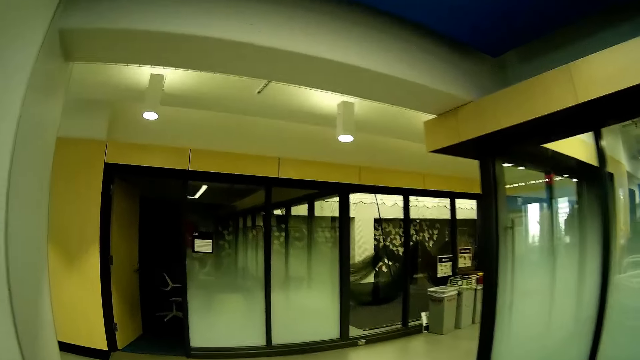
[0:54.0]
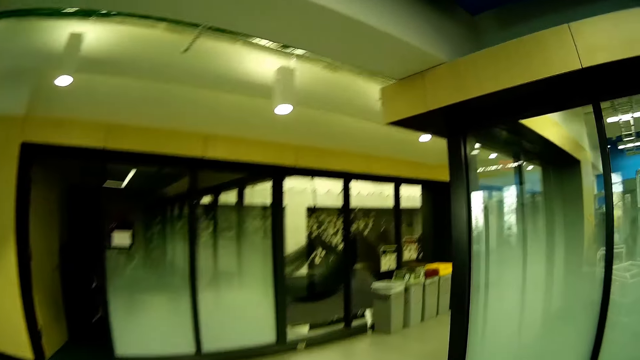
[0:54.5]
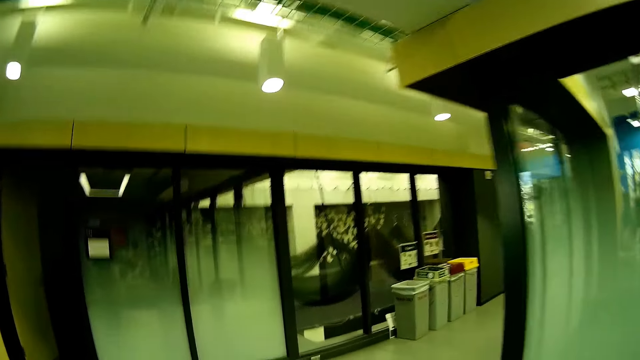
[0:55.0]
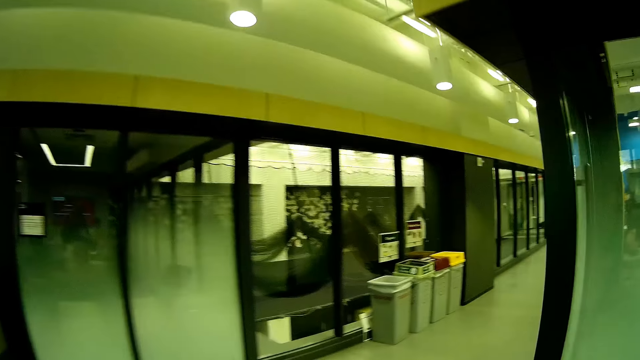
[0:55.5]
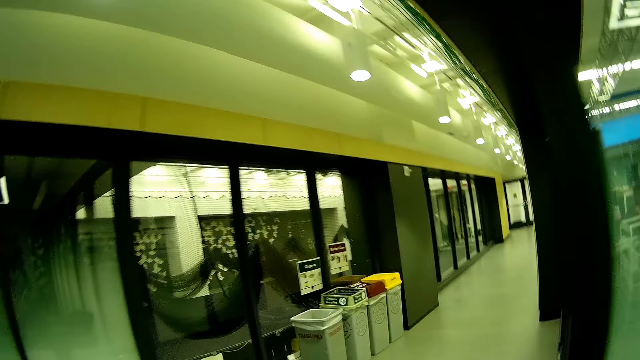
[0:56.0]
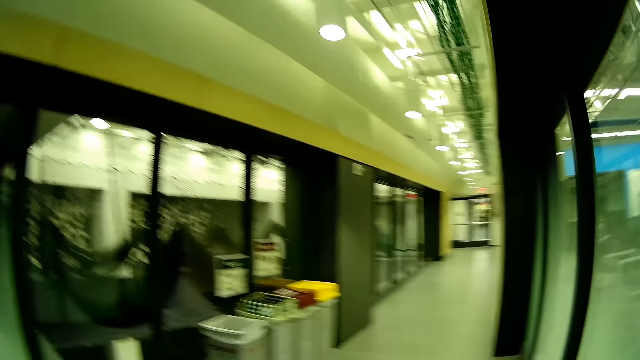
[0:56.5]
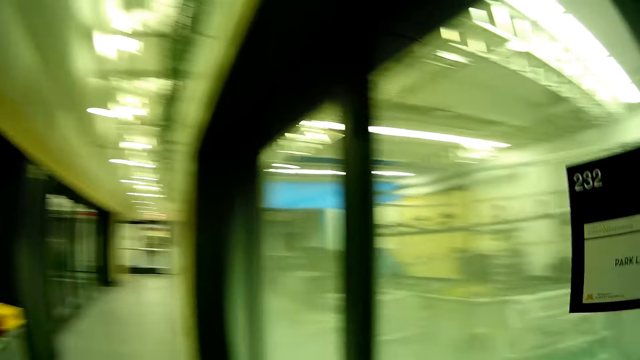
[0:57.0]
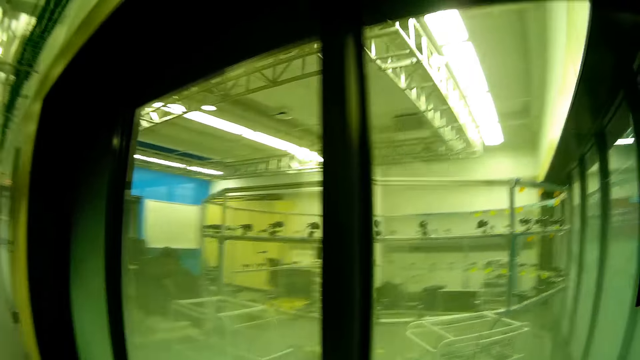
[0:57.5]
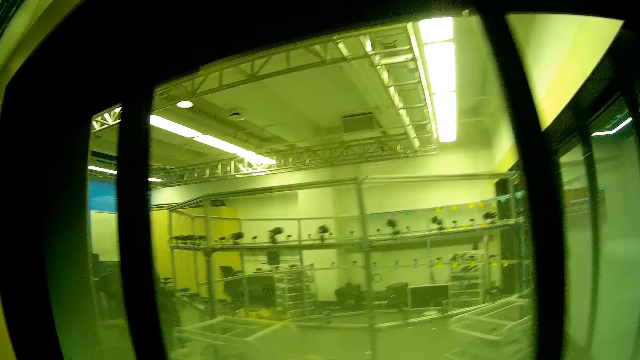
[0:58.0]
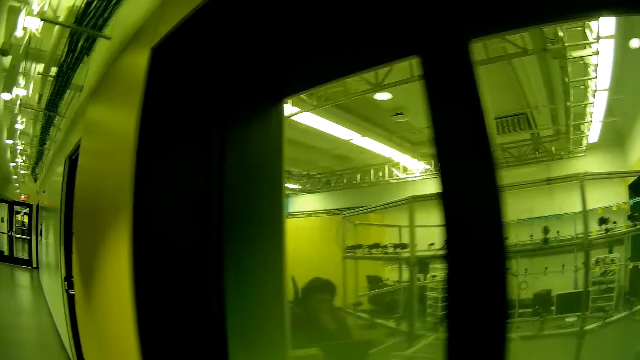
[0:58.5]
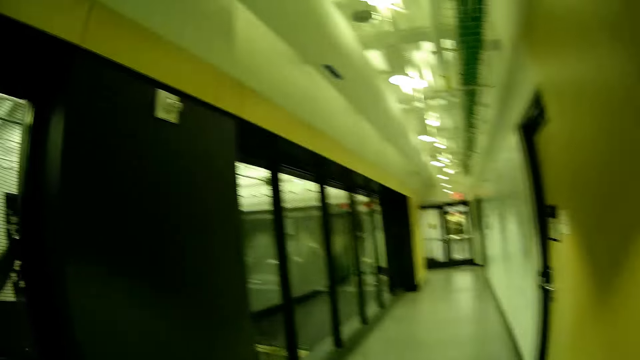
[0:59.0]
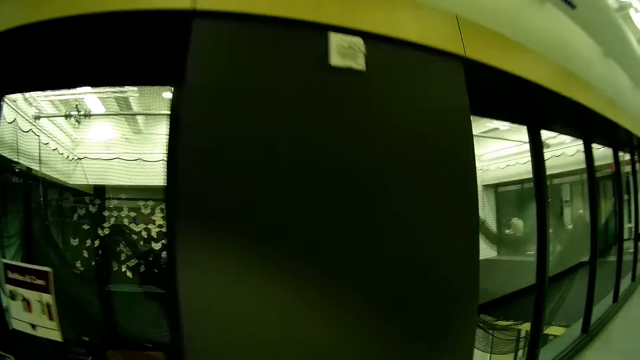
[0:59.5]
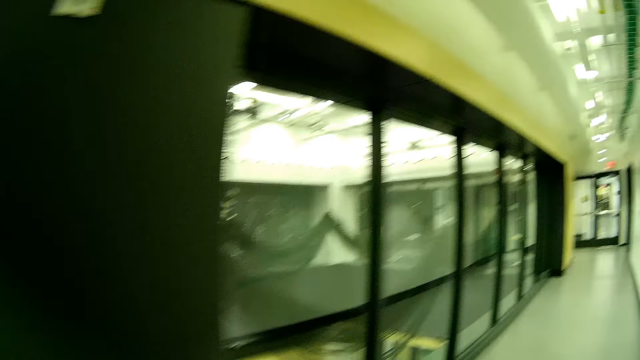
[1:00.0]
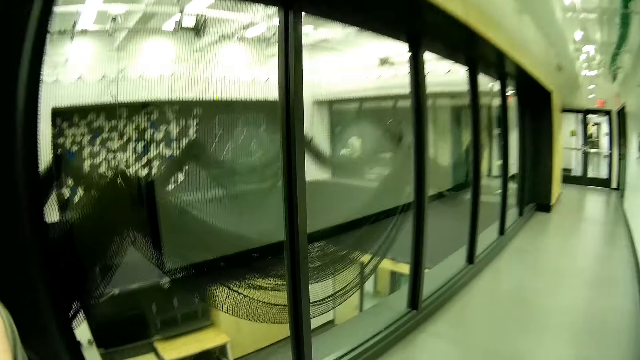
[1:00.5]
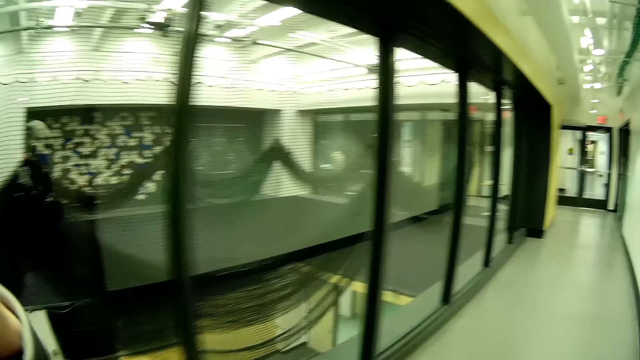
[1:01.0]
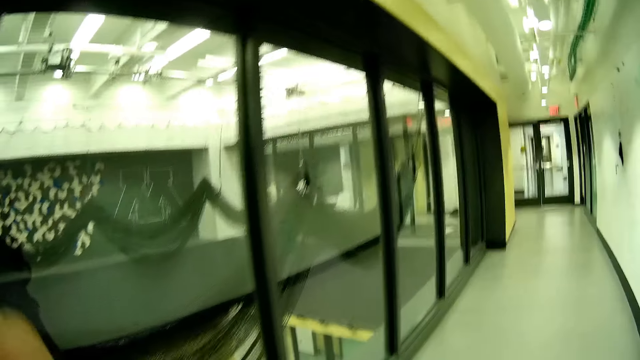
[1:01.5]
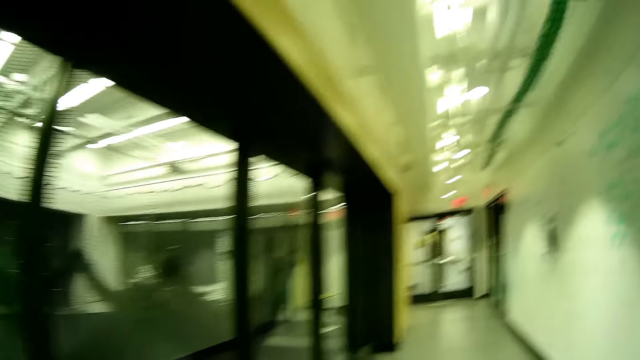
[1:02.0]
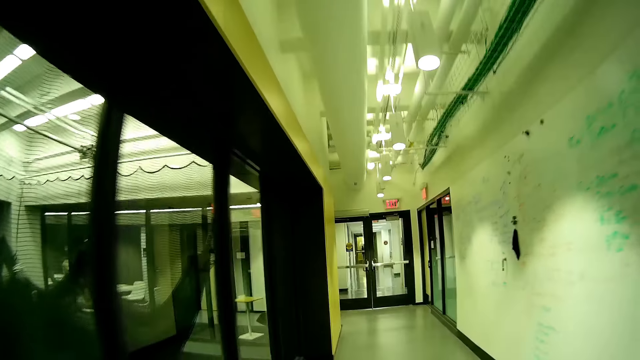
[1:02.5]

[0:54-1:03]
The camera wearer walks out of the conference room.

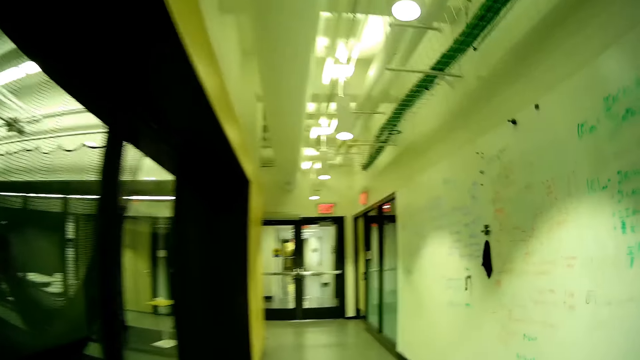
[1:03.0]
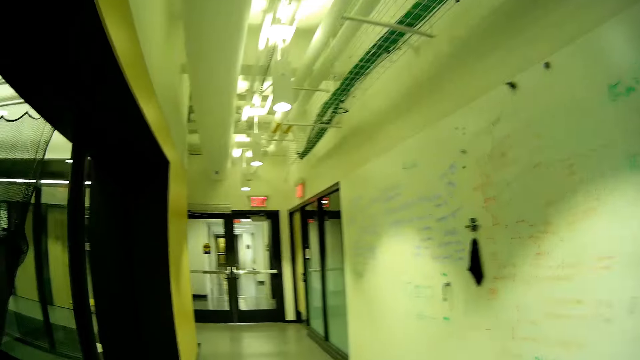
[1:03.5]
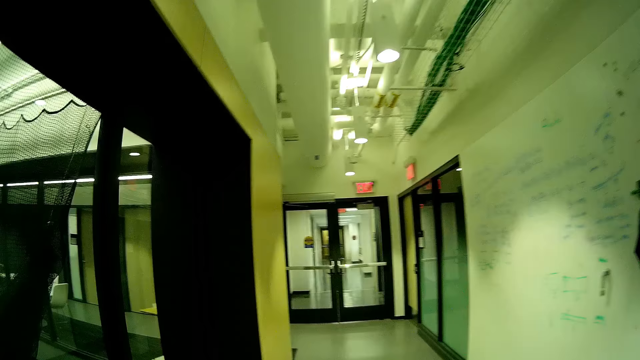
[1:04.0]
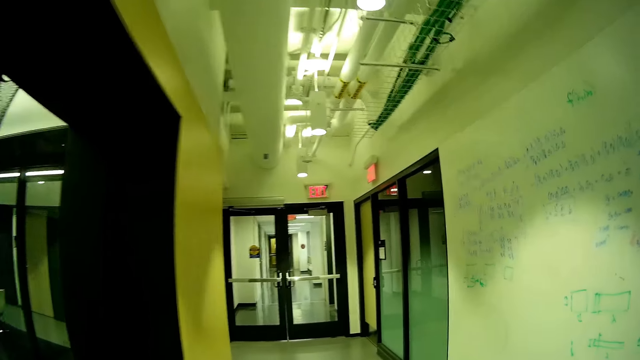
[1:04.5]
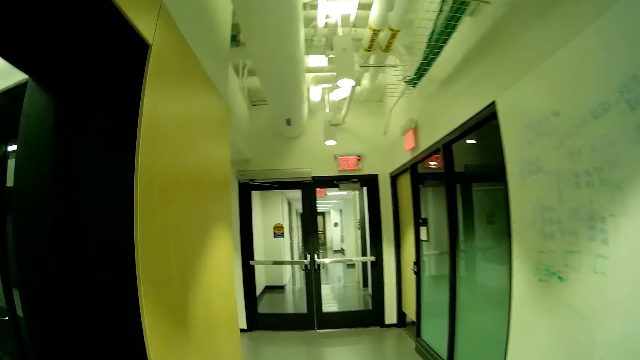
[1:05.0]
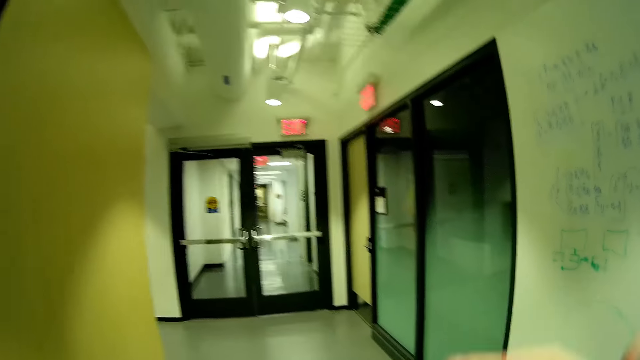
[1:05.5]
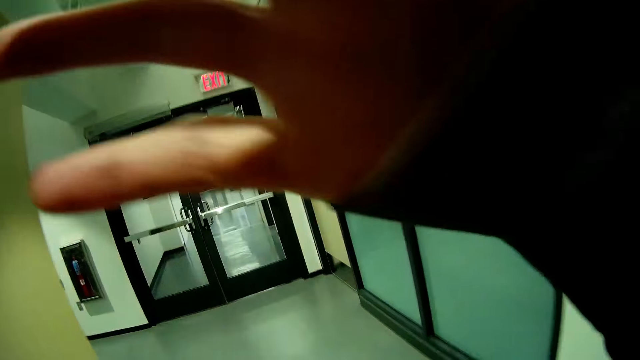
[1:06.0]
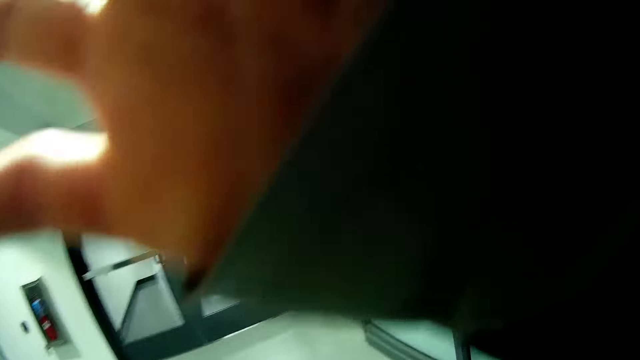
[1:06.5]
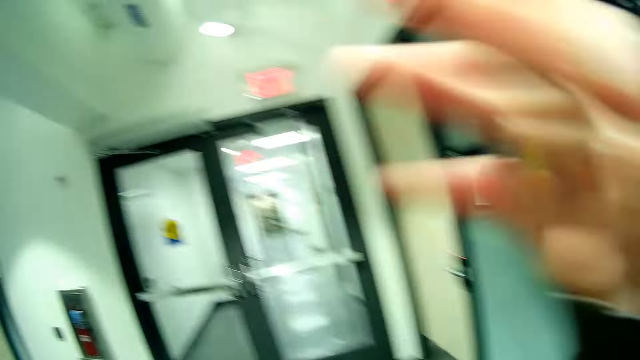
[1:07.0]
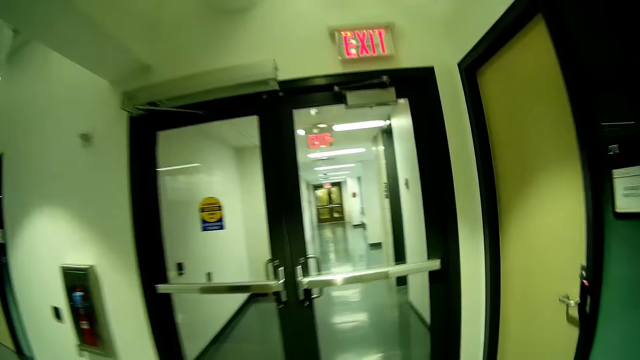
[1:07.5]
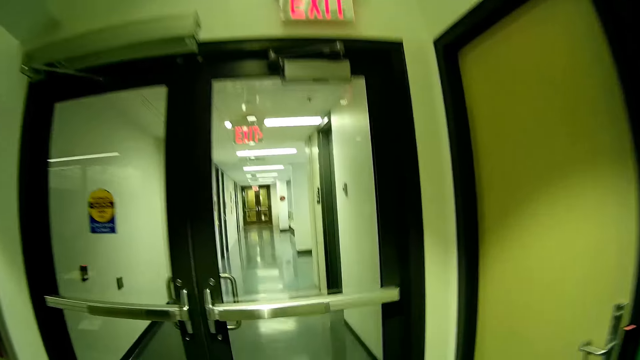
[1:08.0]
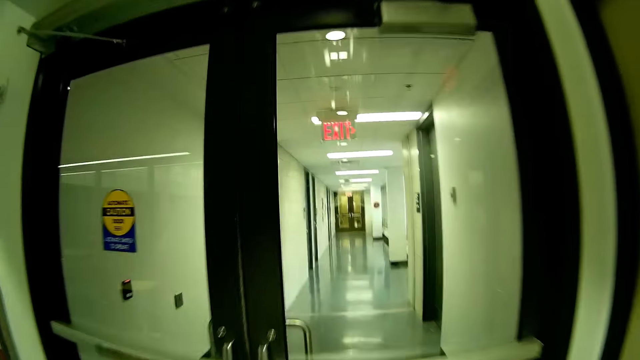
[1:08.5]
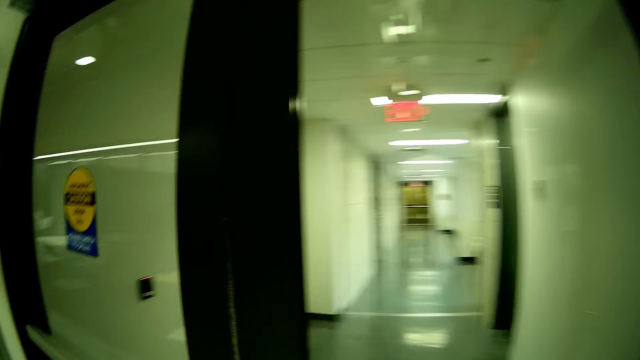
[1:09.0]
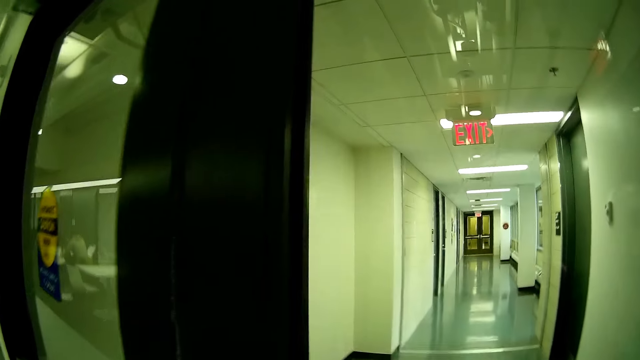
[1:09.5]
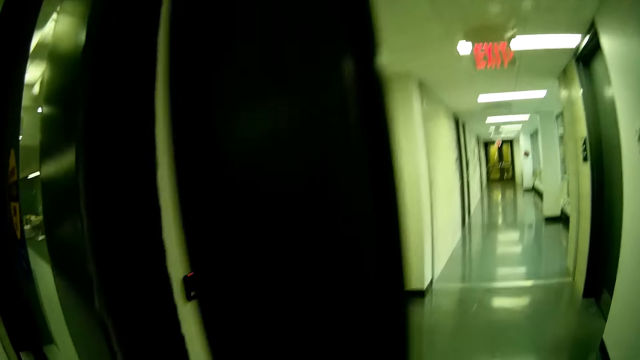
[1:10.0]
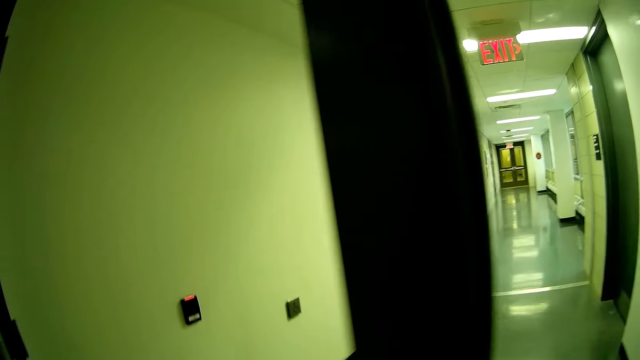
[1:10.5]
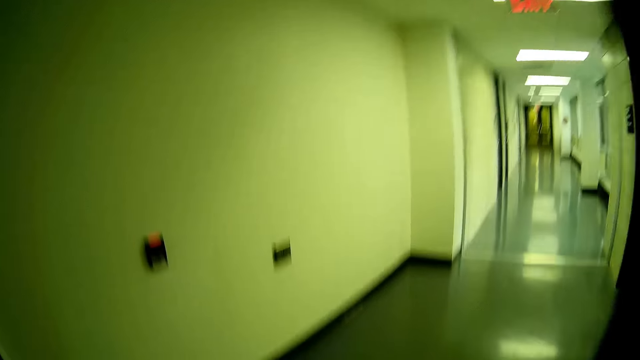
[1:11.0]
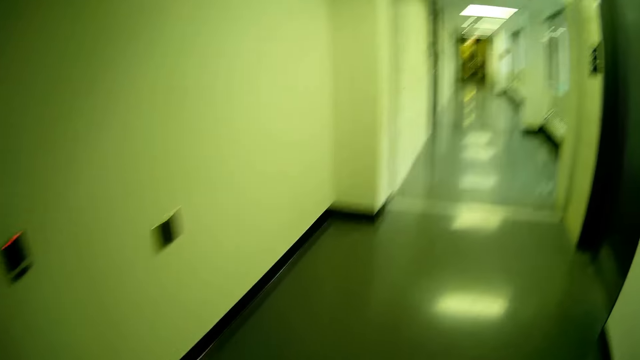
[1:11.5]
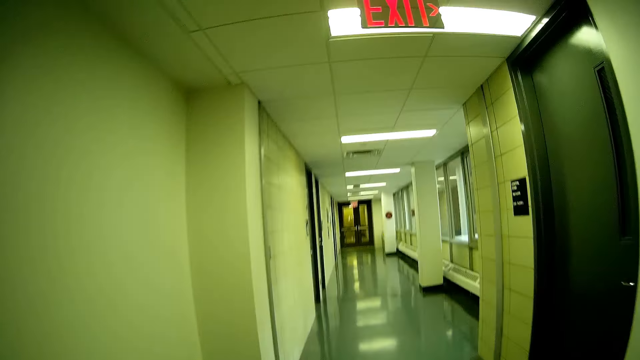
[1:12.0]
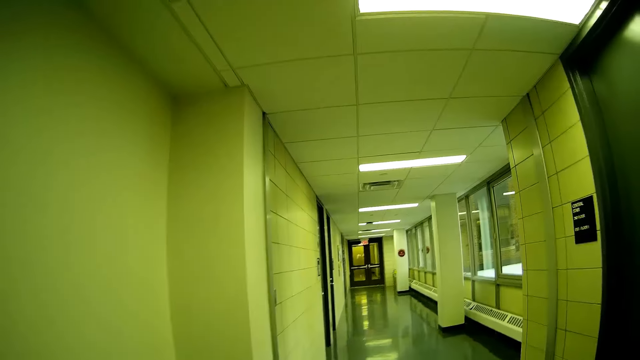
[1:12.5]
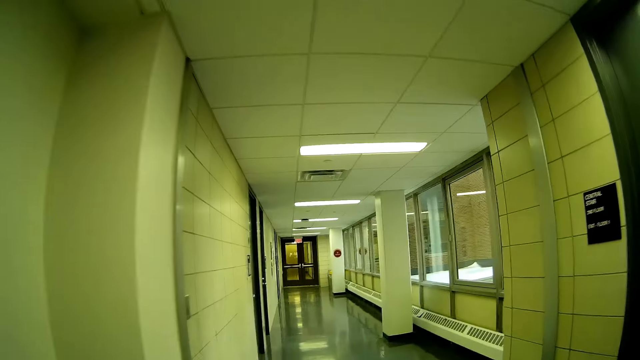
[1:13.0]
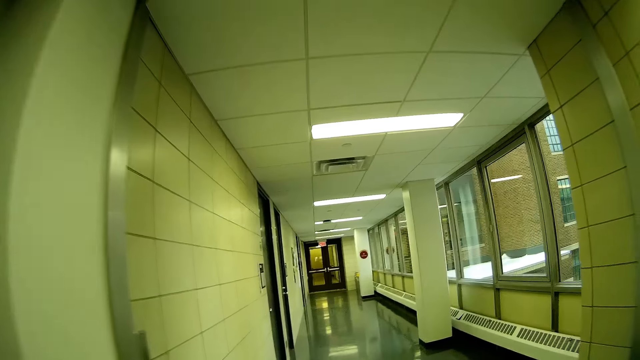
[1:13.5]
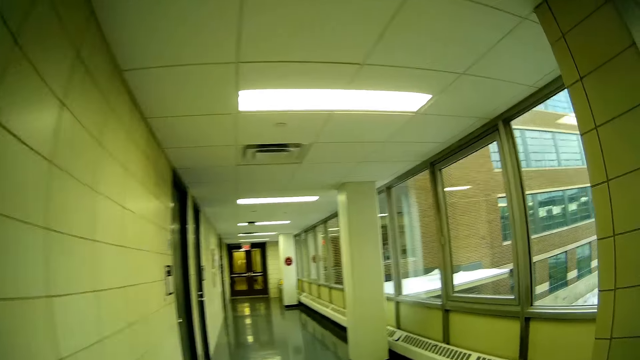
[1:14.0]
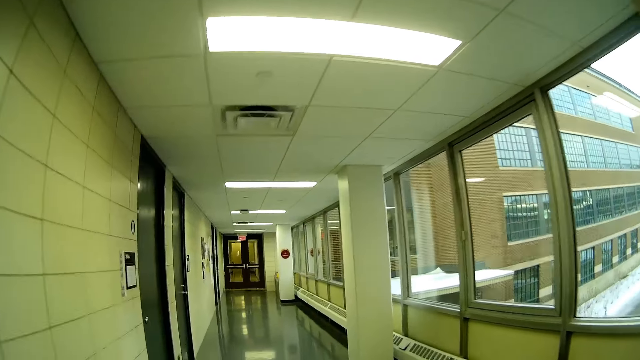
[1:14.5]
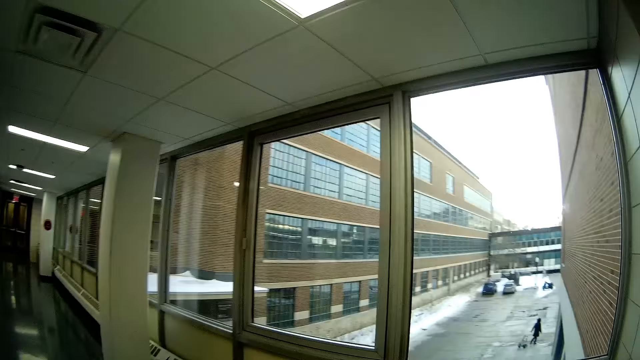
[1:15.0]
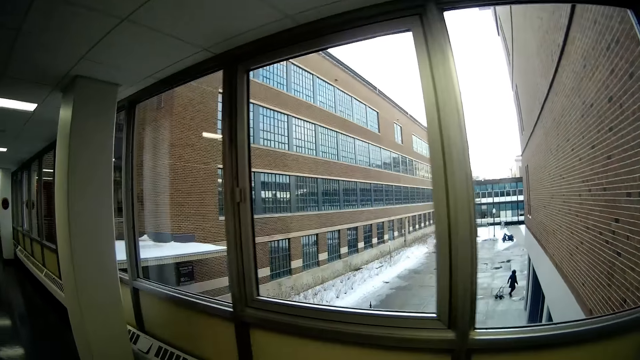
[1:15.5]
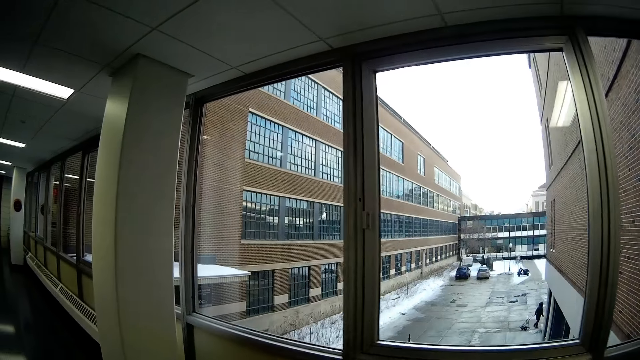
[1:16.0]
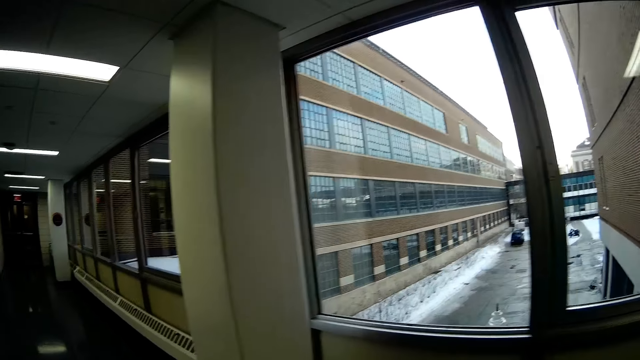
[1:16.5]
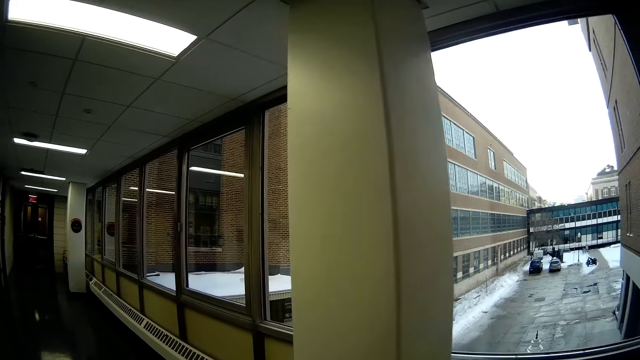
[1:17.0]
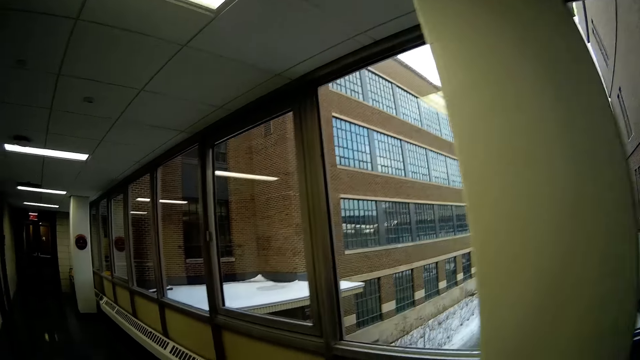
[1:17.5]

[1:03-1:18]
The camera wearer adjusts the camera. She pushes a door open with her right hand. She walks through an exit. She walks into a hallway. She walks through the hallway. She looks outside a window on her right.
